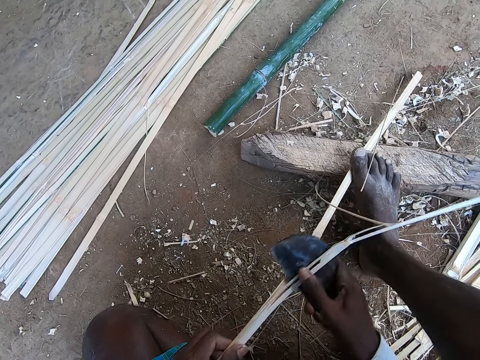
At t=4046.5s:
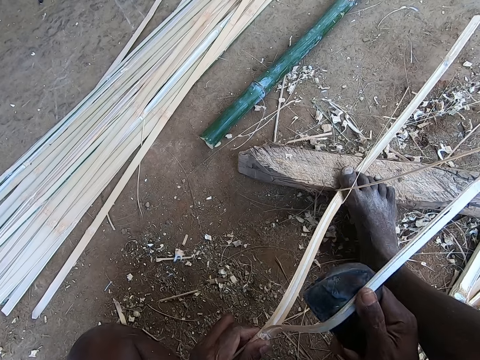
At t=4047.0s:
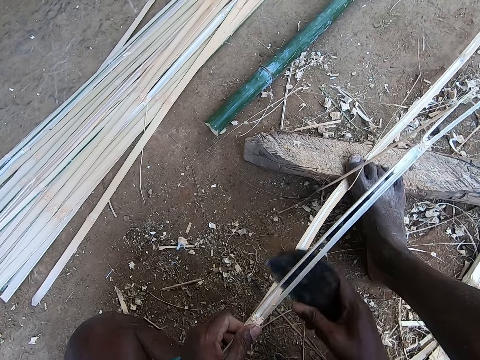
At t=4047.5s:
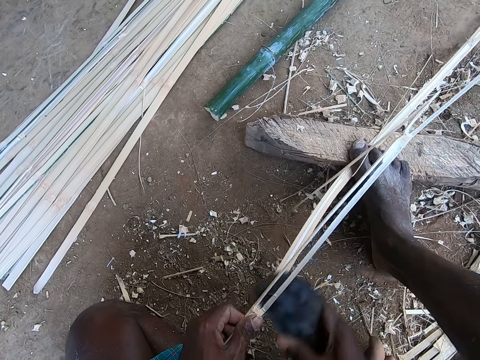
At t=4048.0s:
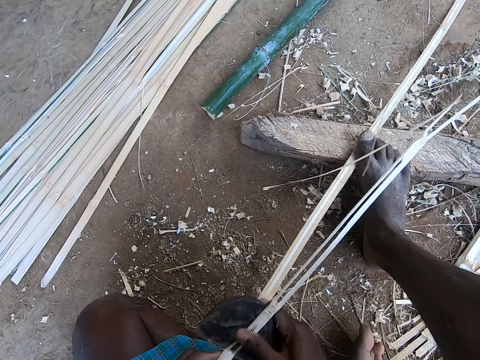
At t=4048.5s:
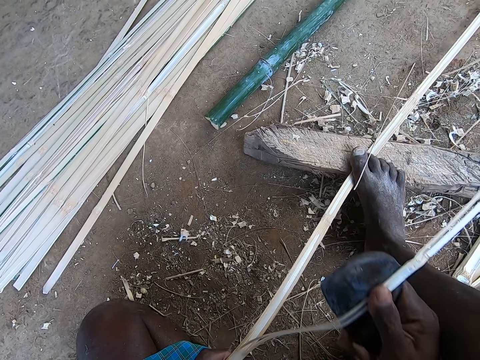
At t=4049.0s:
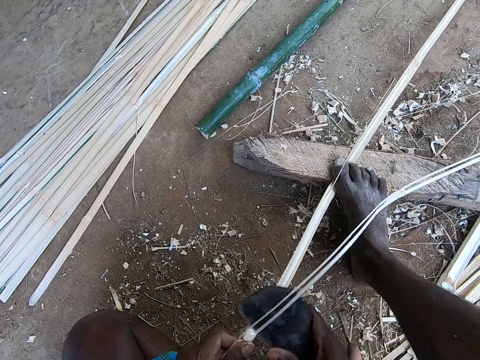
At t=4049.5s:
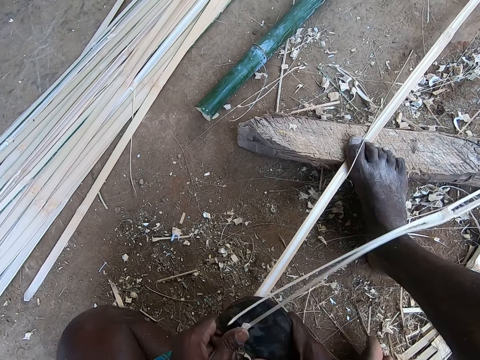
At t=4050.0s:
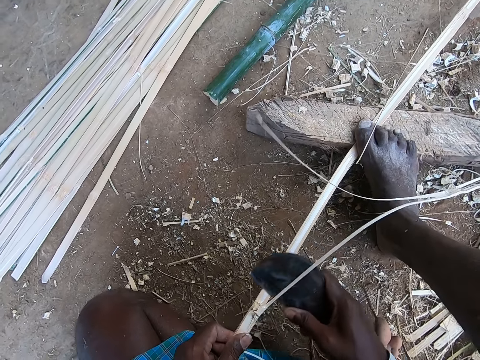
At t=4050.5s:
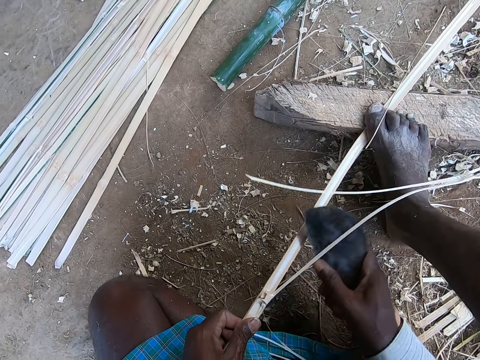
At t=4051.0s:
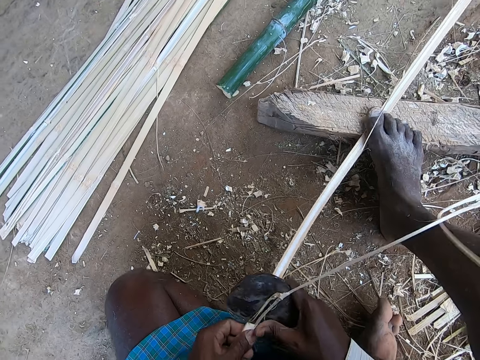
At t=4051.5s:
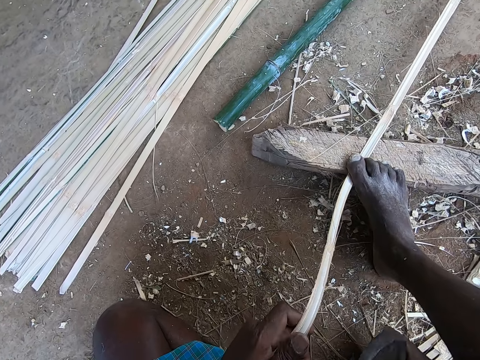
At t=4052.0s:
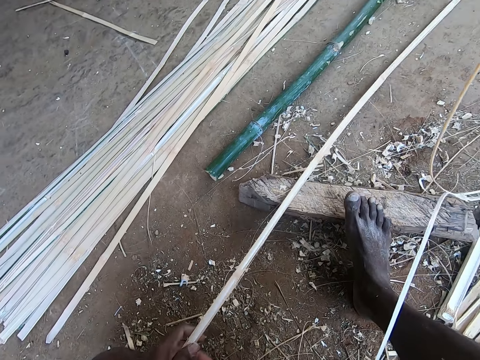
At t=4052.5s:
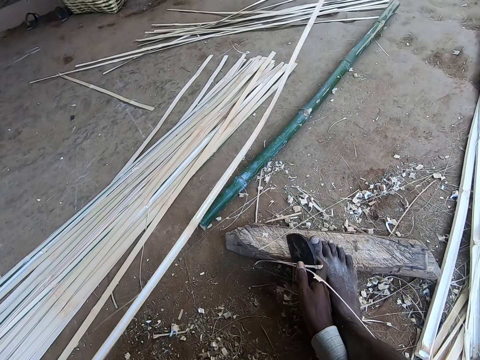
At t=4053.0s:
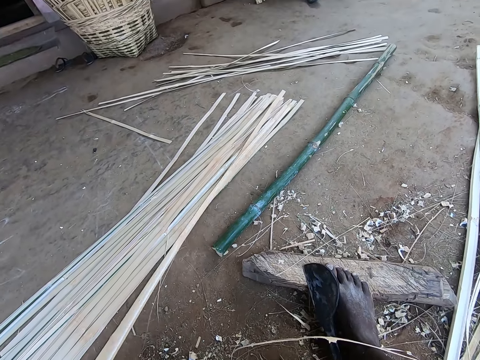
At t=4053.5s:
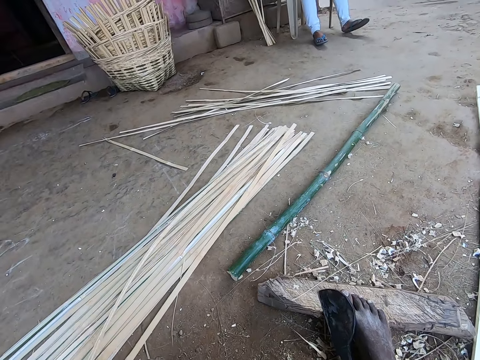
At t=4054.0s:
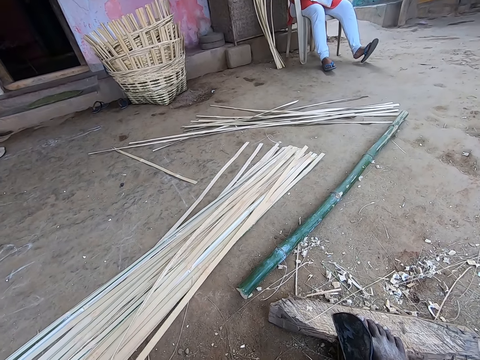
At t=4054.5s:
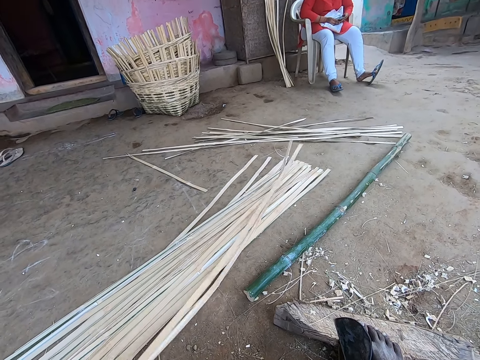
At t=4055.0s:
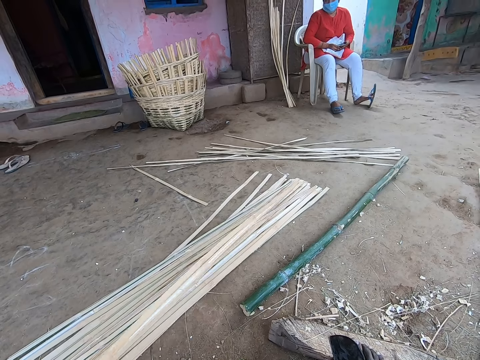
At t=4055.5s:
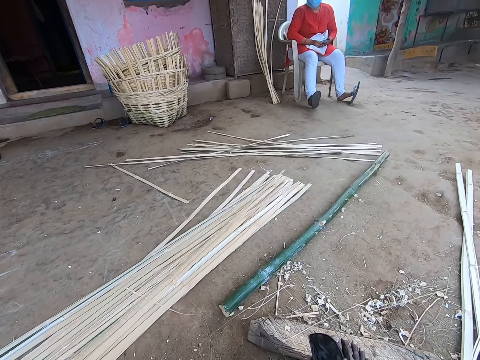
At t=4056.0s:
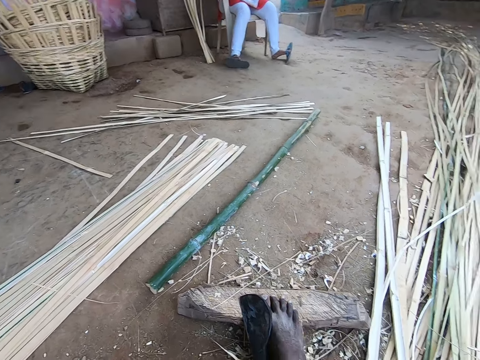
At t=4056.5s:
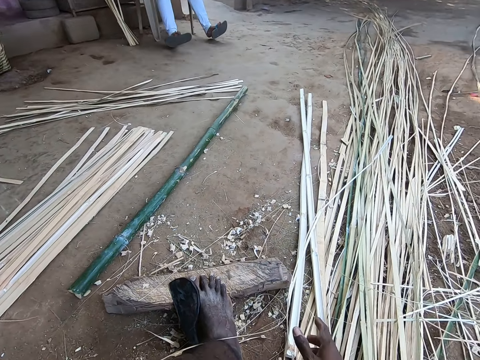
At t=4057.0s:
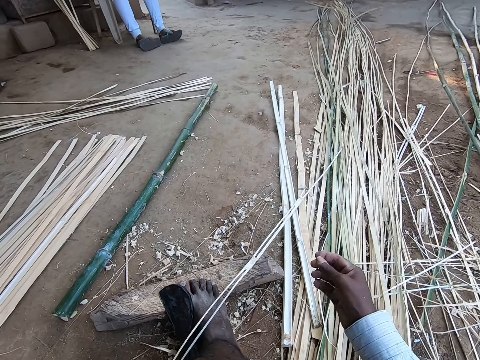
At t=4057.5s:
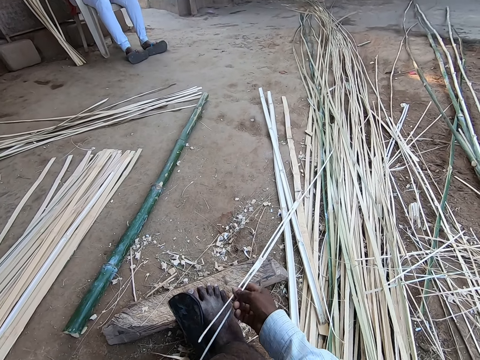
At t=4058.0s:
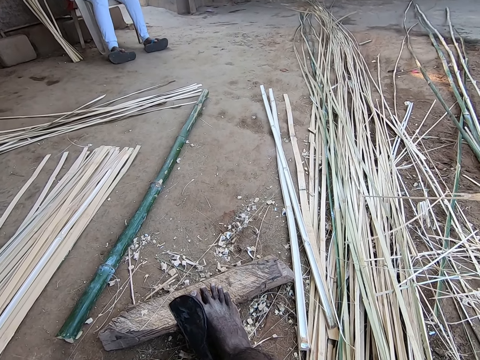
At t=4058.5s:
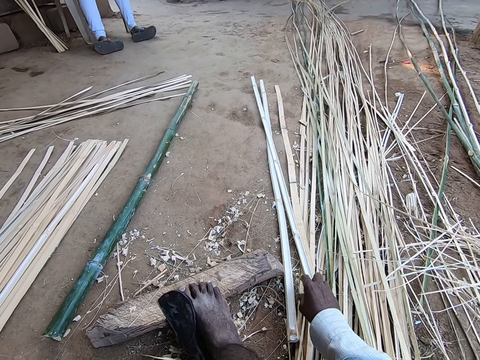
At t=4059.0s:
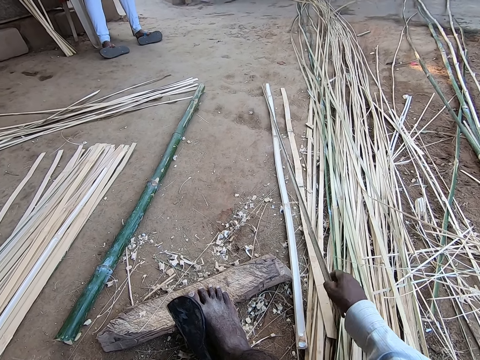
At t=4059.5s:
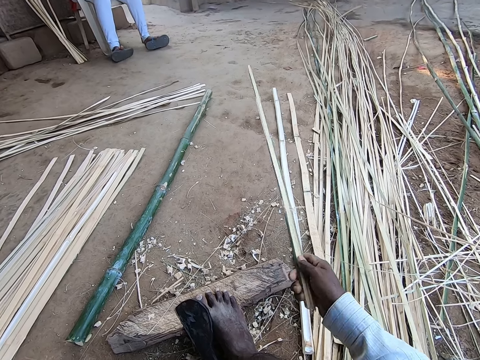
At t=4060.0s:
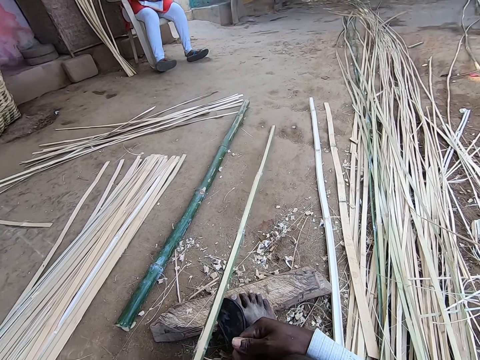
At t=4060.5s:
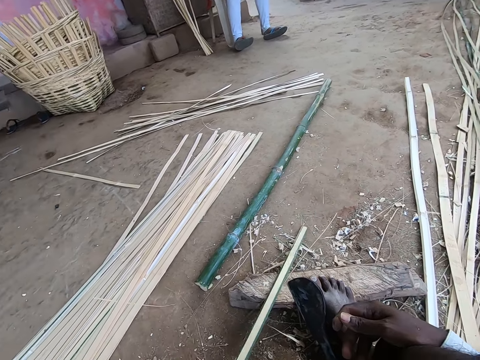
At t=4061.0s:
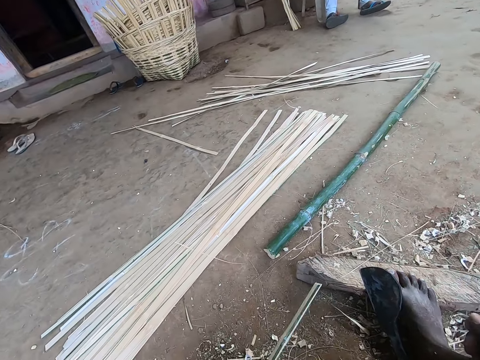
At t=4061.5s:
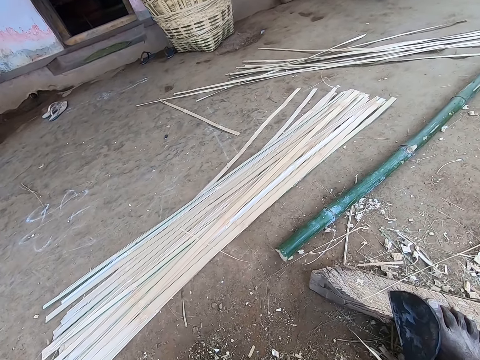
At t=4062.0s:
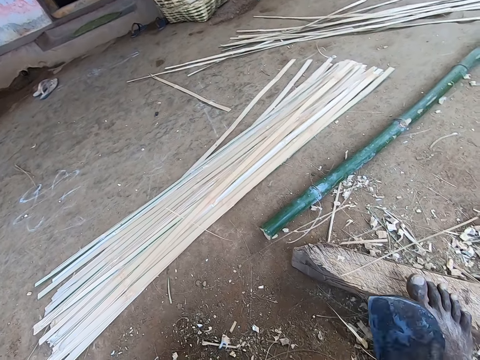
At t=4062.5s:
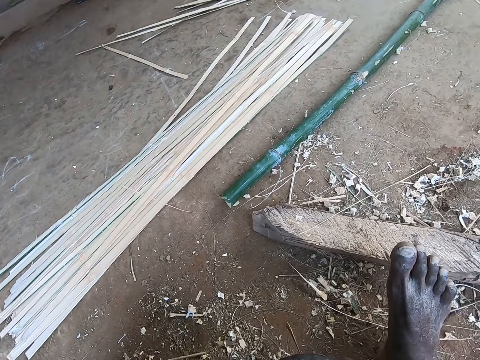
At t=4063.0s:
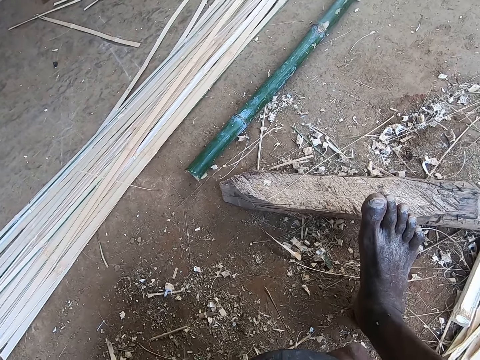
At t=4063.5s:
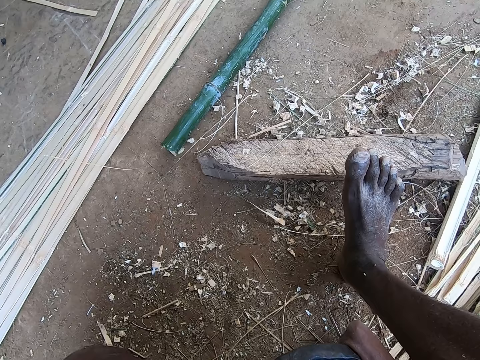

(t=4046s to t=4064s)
The camera wearer removes the bamboo strip from the wood with his left hand. He places the billhook on the wood with his right hand. He places the bamboo strip on the bamboo strips on the floor with his left hand. A man adjusts his legs. The camera wearer arranges the bamboo strips with his left hand. He picks some bamboo strips from the ground with his left hand, flips the bamboo strips with his left hand, and places the bamboo strips on the bamboo strips with his left hand. He picks small bamboo strips from the wood with his right hand. He throws the small bamboo strips to the ground with his right hand. He picks a bamboo strip from the ground with his right hand. He passes the bamboo strip to his left hand. He pulls the bamboo strip with his left hand. He picks the billhook on the wood with his right hand. He cuts out a bamboo strip from the bamboo strip in his left hand with the billhook in his right hand.

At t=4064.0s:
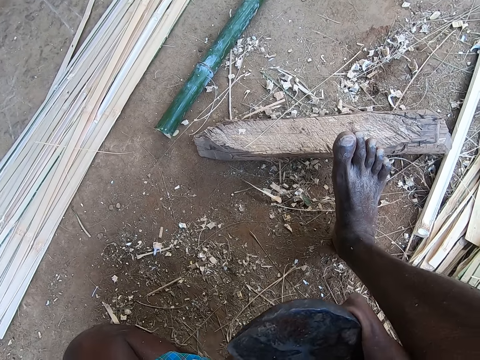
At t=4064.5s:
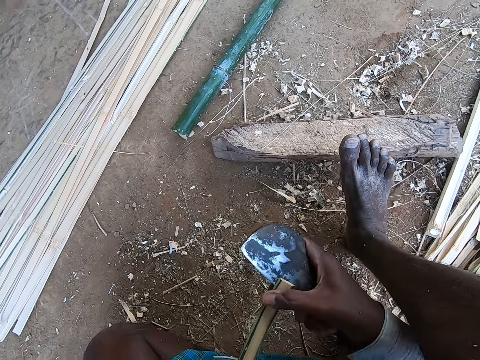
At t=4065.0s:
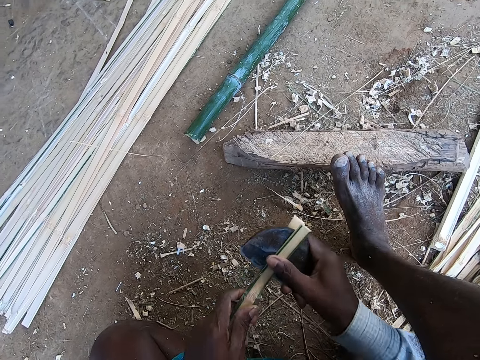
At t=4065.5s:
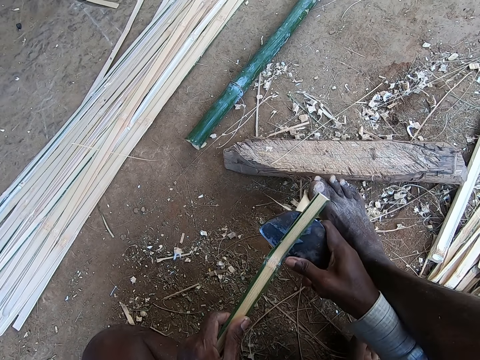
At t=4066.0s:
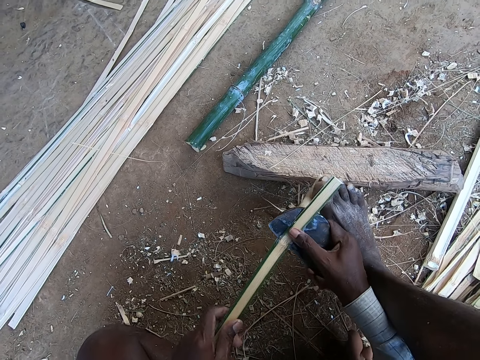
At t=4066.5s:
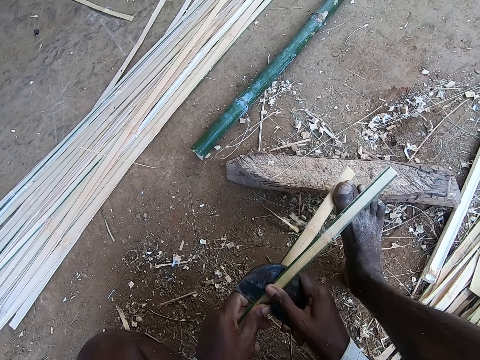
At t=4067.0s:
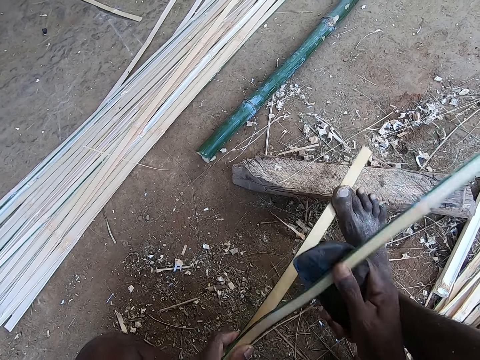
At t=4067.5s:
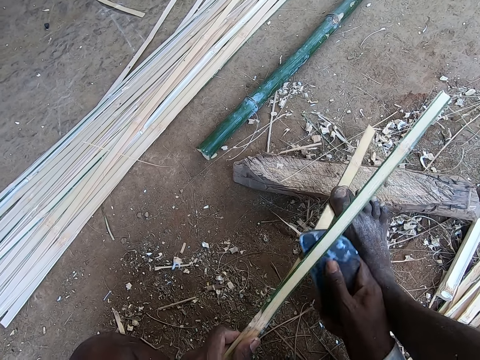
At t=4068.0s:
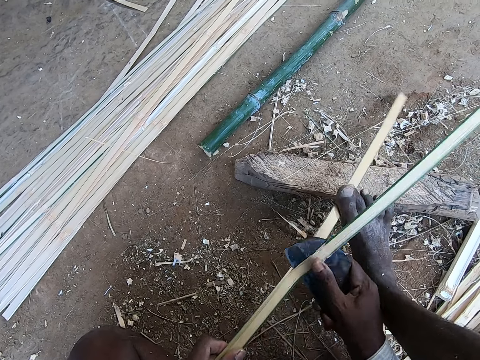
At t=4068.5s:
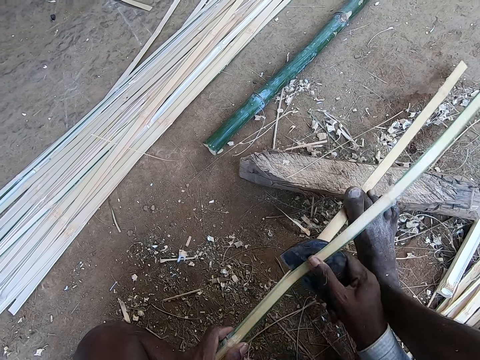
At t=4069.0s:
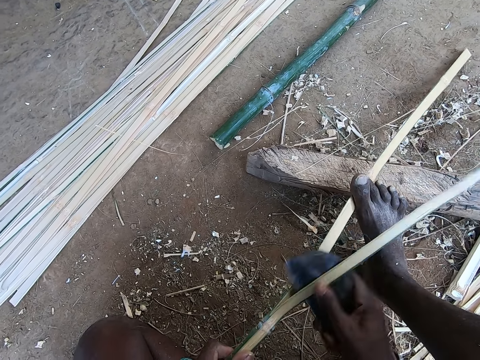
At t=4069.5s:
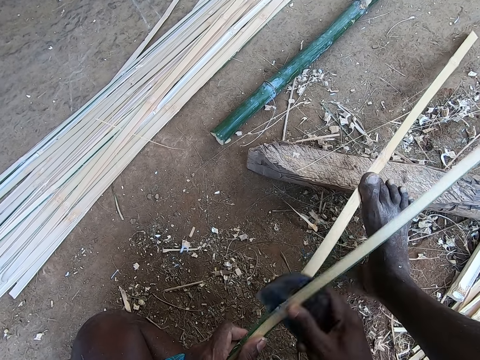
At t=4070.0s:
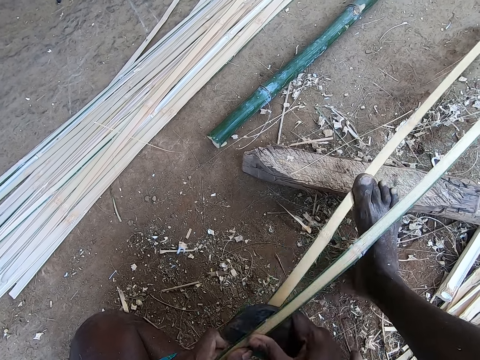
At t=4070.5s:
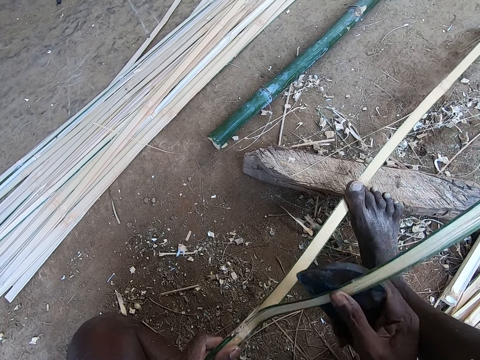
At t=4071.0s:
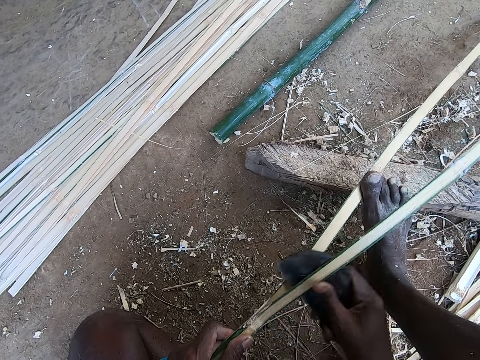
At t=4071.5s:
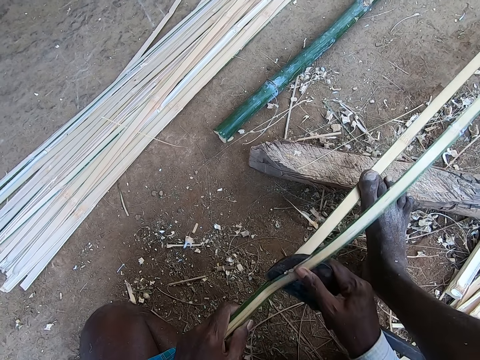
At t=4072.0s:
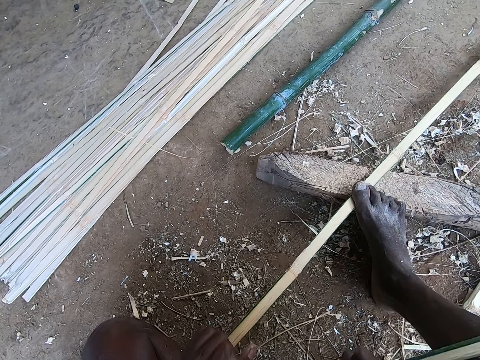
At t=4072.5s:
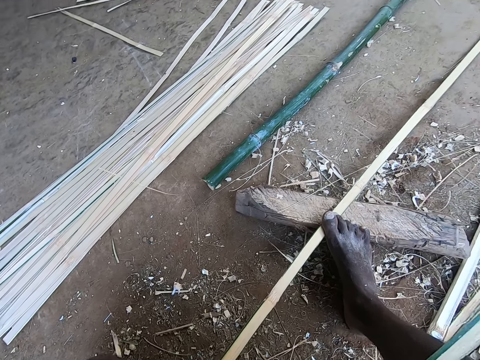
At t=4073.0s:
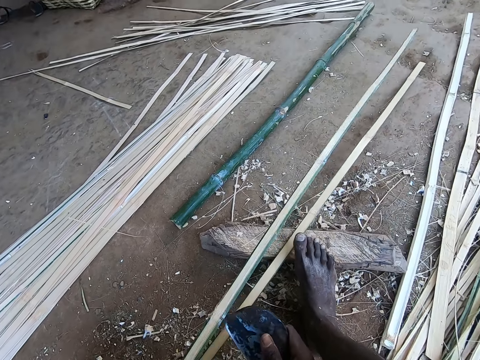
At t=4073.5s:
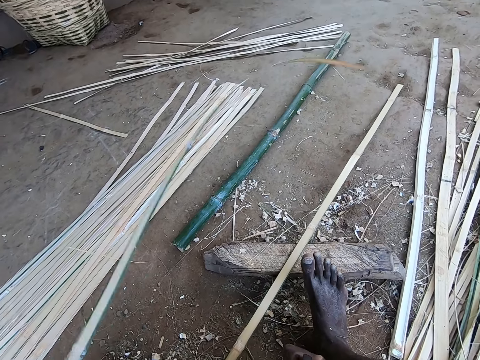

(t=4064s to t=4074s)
The camera wearer holds the bamboo cane against the log of wood with his right leg. He moves the bamboo cane on the floor with his left hand. He puts the bamboo cane on the ground.
